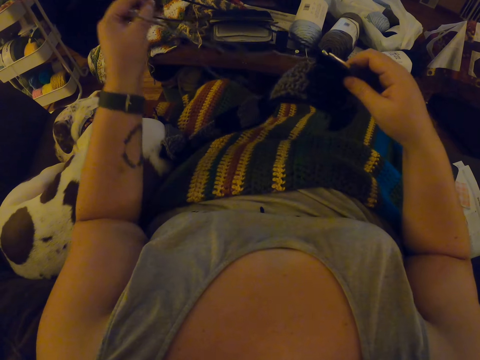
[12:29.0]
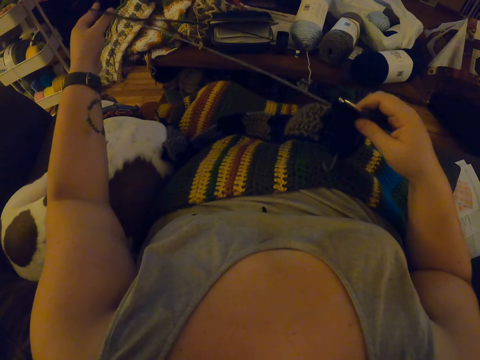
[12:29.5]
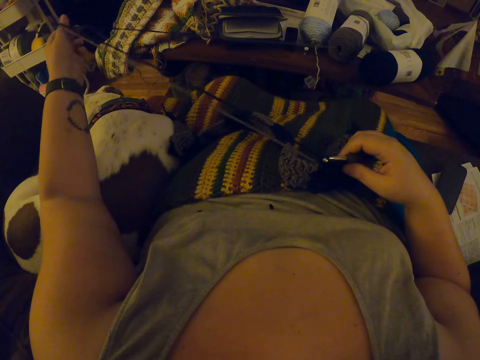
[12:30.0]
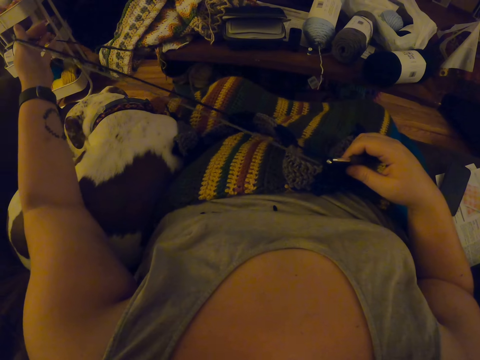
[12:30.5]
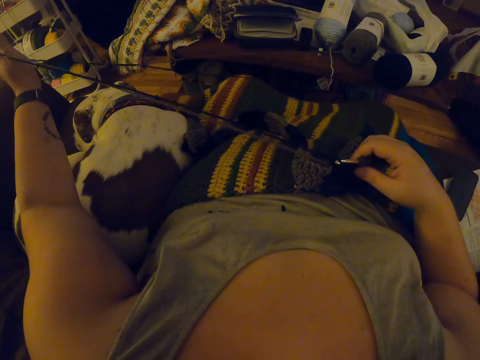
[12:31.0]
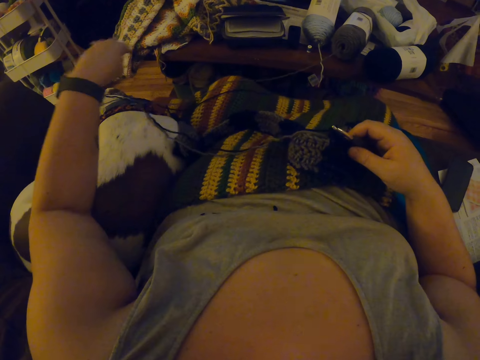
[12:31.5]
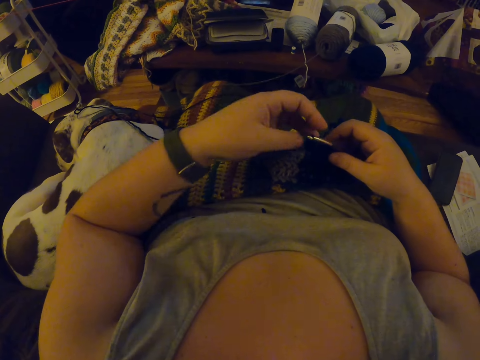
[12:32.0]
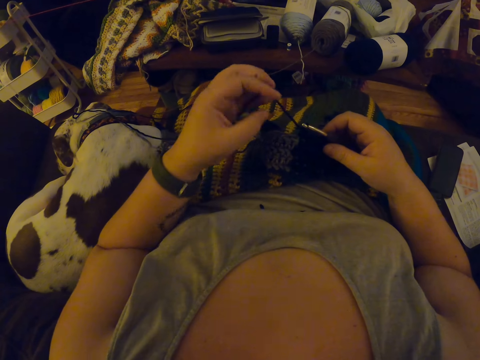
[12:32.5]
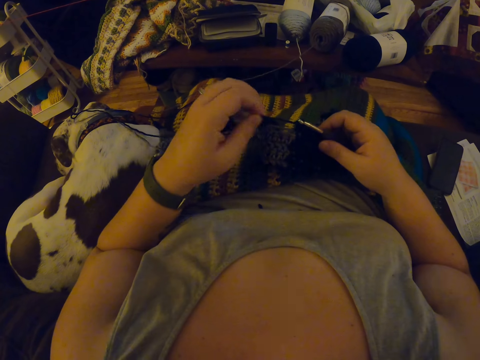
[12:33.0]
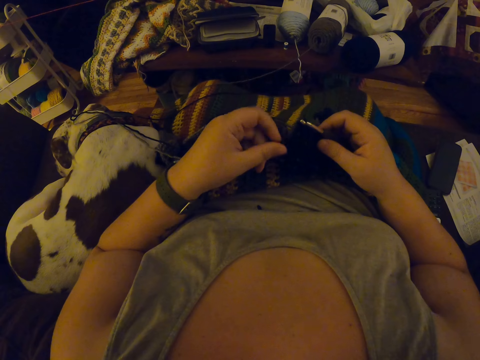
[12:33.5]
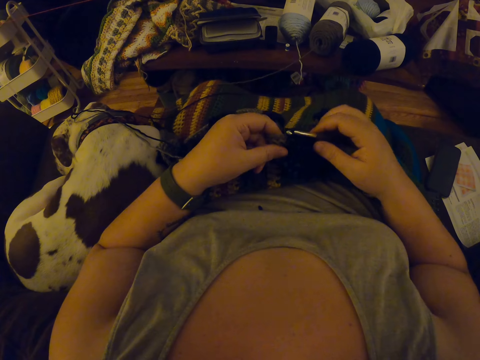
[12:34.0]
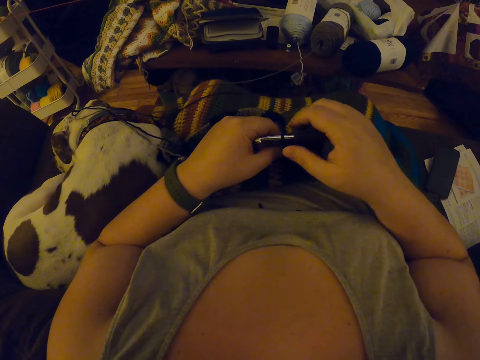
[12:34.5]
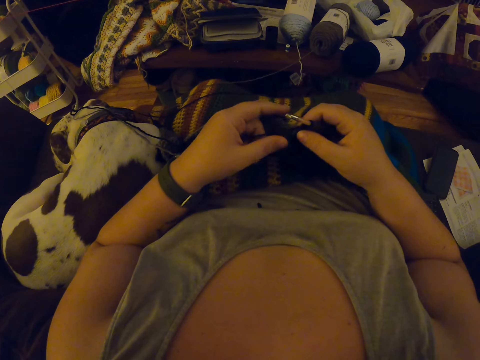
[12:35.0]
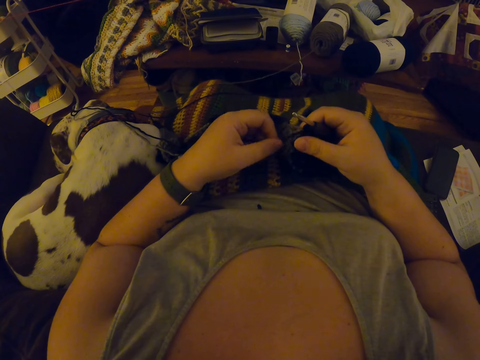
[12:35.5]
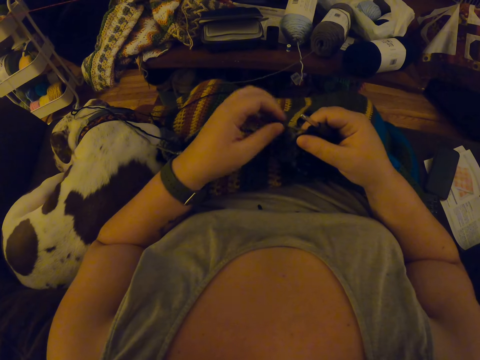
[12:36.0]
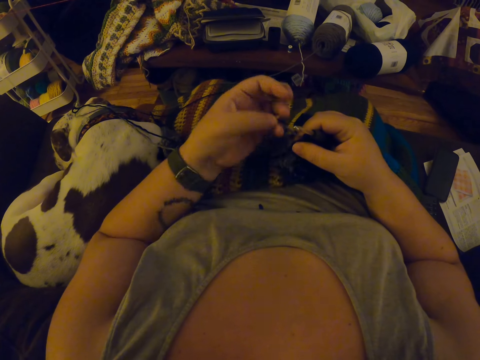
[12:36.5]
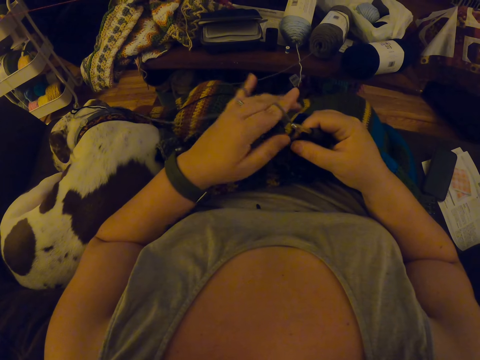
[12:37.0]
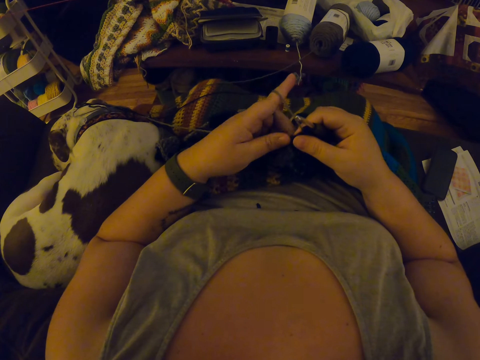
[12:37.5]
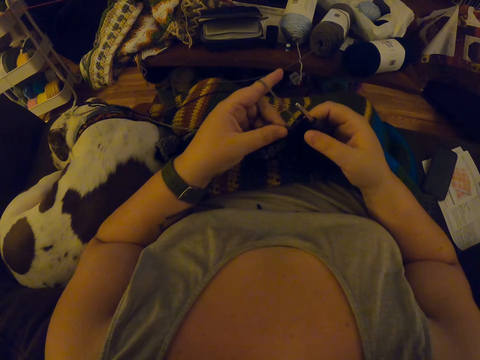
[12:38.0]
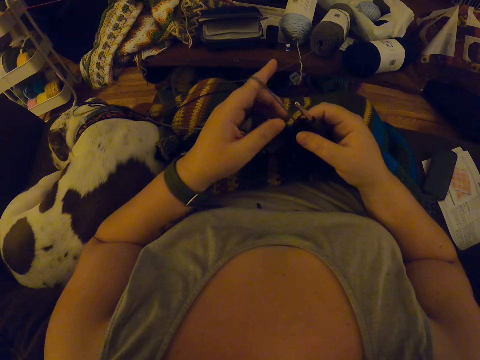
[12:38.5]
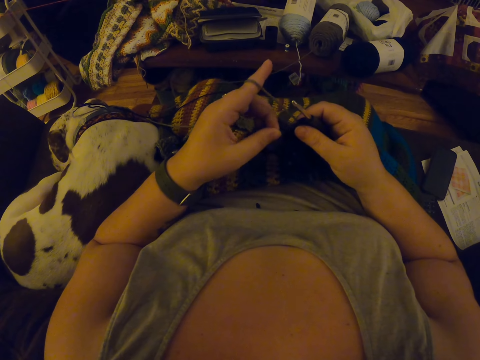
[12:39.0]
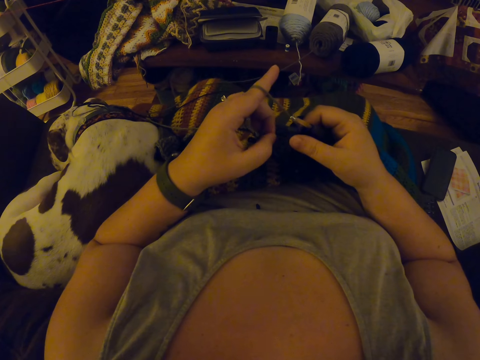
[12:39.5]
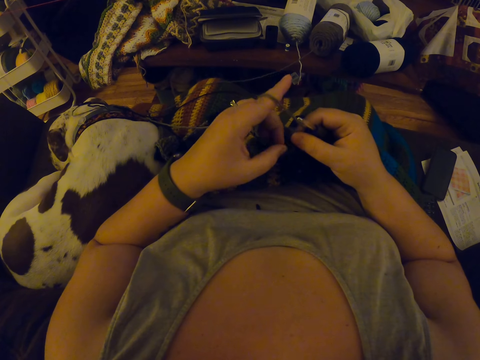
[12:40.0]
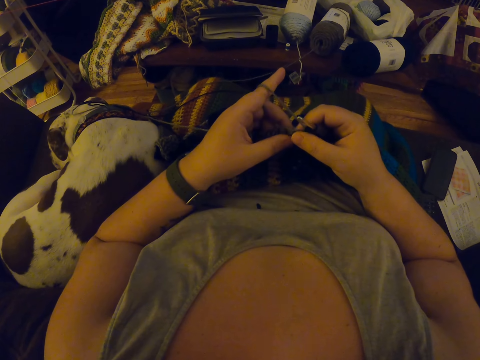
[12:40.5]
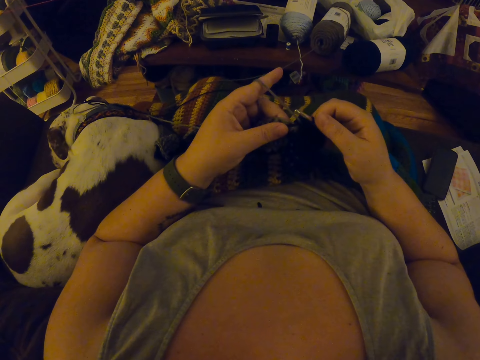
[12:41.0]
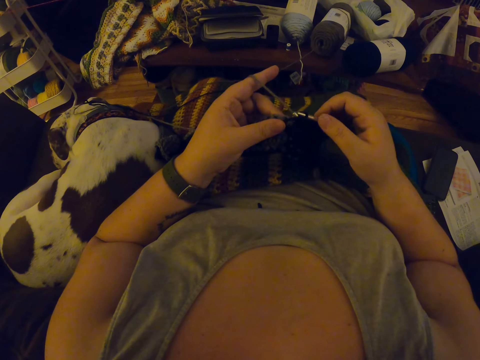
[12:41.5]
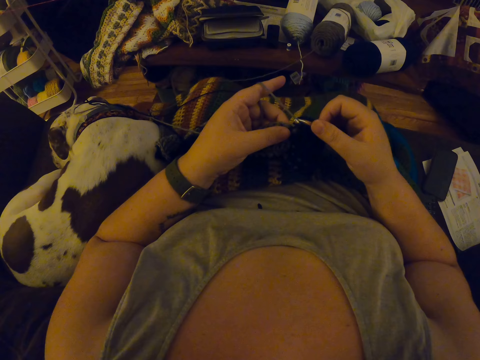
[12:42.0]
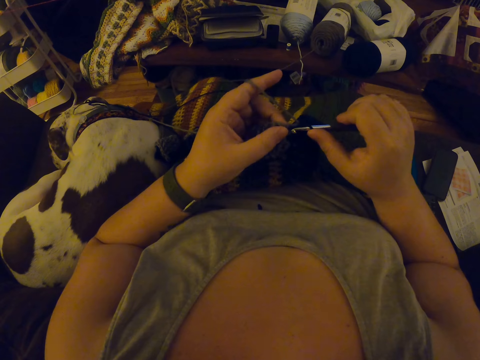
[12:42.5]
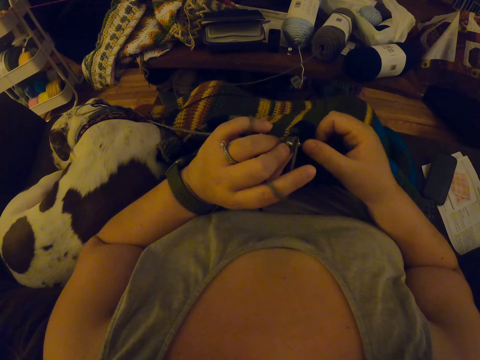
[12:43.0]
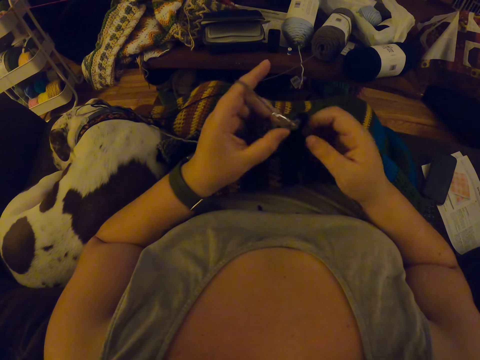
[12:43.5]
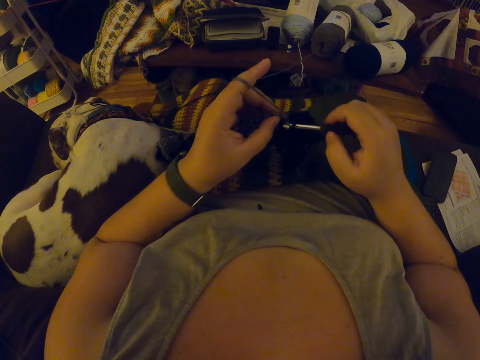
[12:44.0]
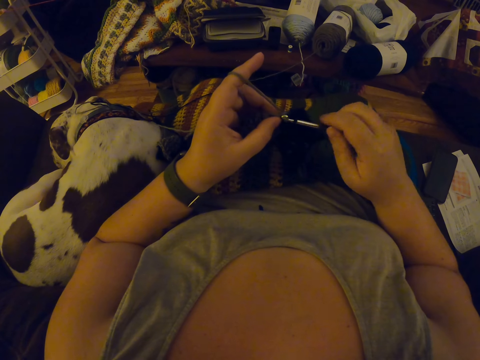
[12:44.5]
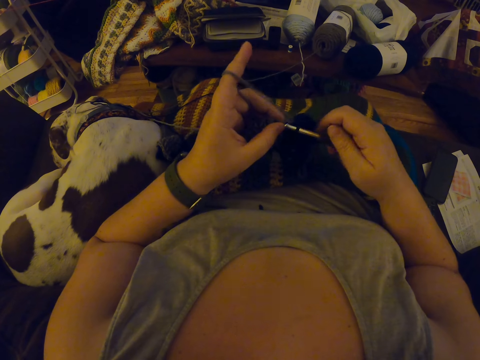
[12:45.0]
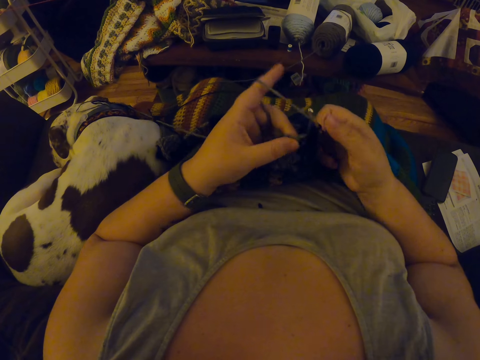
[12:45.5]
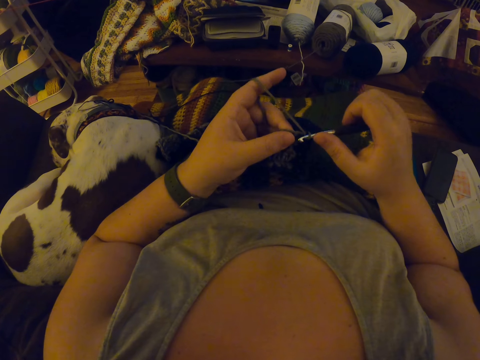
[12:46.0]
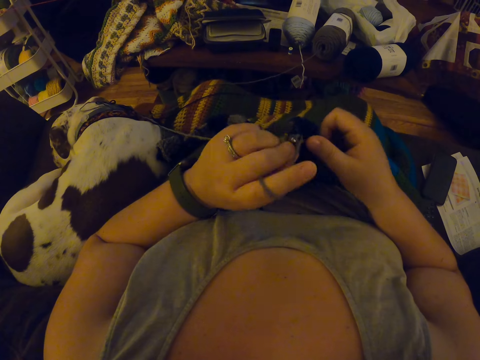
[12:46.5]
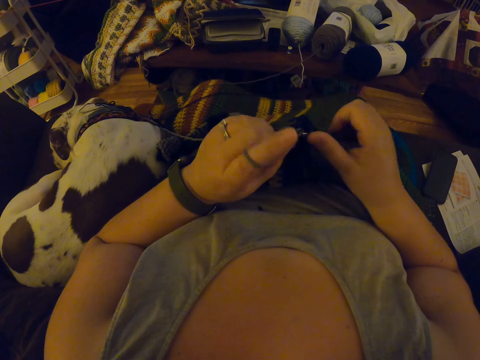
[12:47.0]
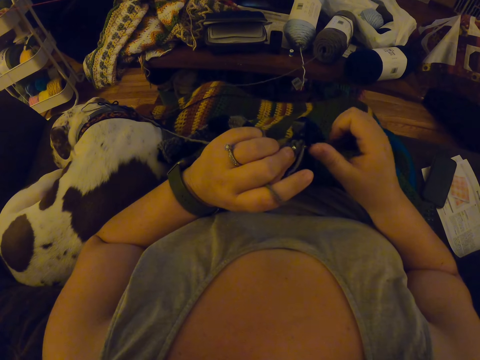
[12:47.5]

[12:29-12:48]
The camera wearer draws the yarns. She straightens the crochet thread. She pulls the crochet thread from the scarf. She rotates the crochet thread on the finger. She hangs the grey yarn on her left index finger. She pulls the crochet thread from the scarf. She crochets the grey yarn with the crochet hook.

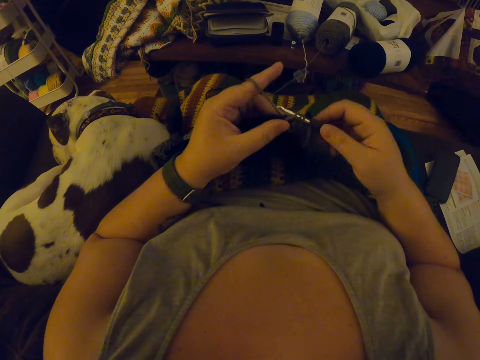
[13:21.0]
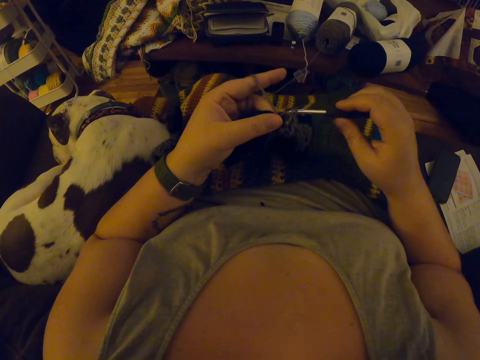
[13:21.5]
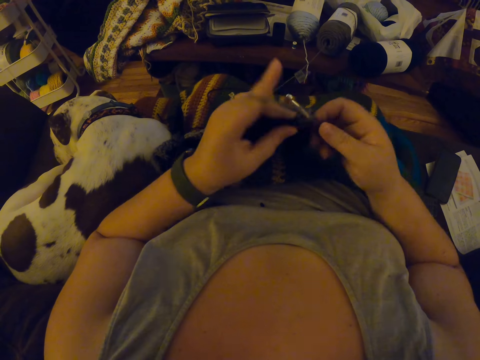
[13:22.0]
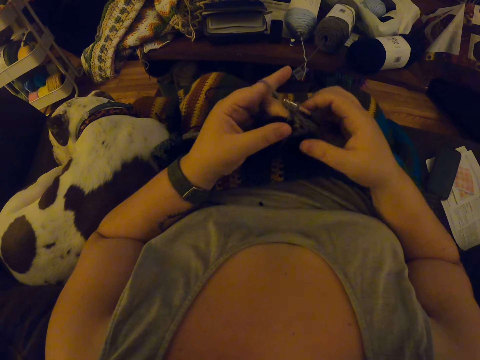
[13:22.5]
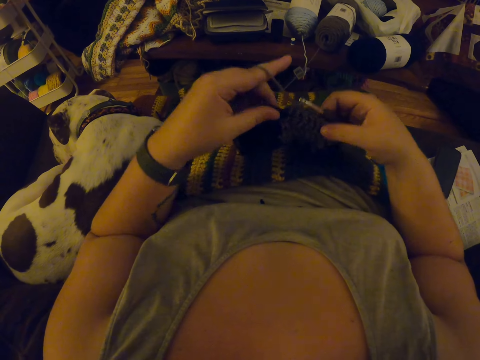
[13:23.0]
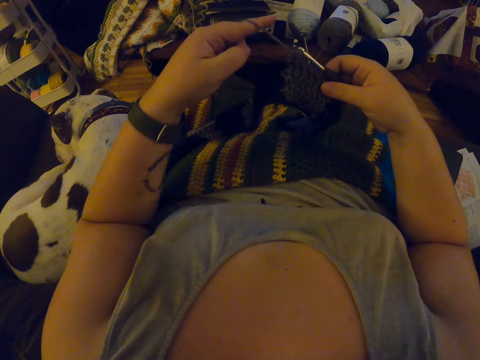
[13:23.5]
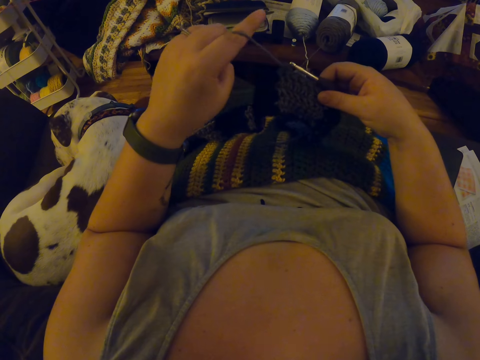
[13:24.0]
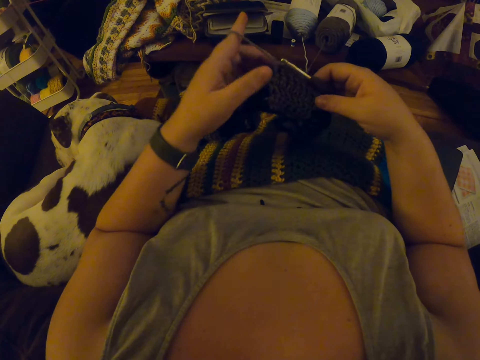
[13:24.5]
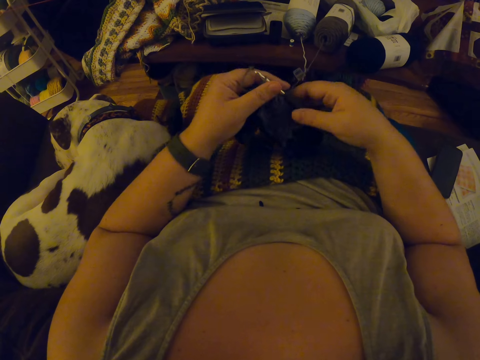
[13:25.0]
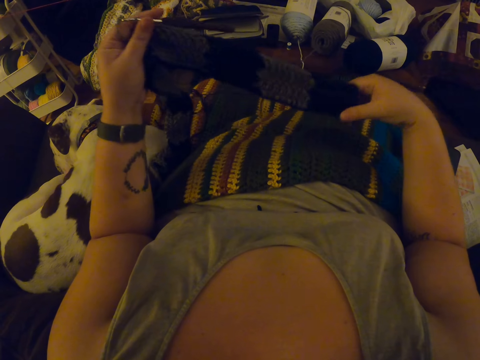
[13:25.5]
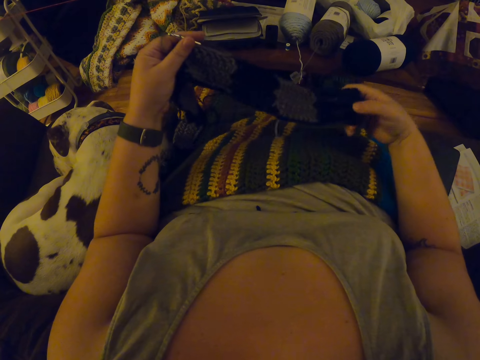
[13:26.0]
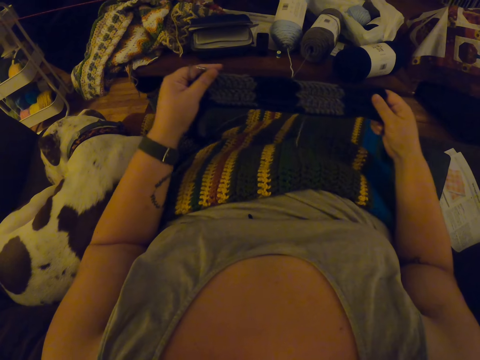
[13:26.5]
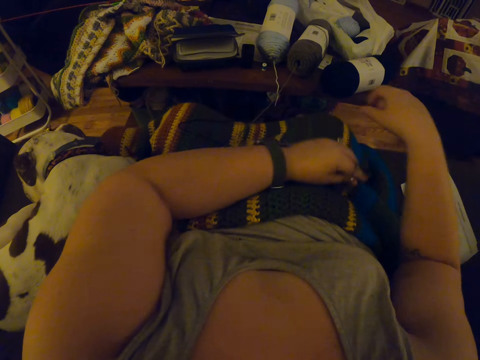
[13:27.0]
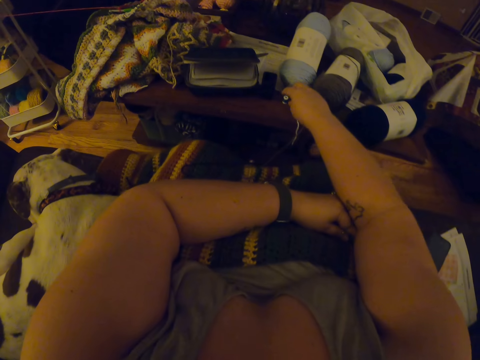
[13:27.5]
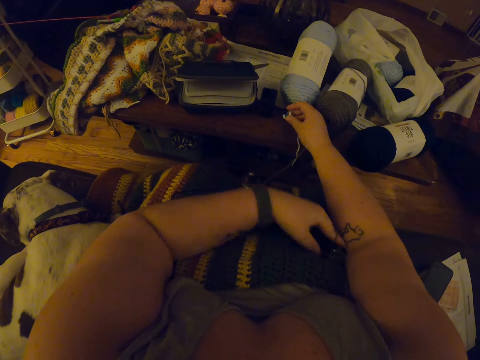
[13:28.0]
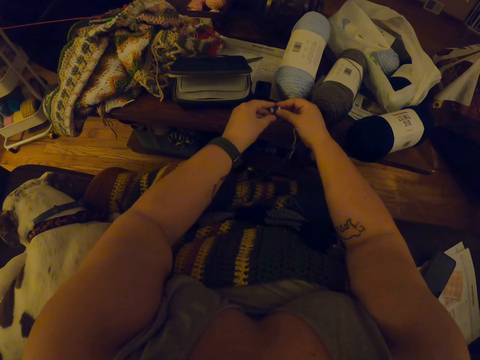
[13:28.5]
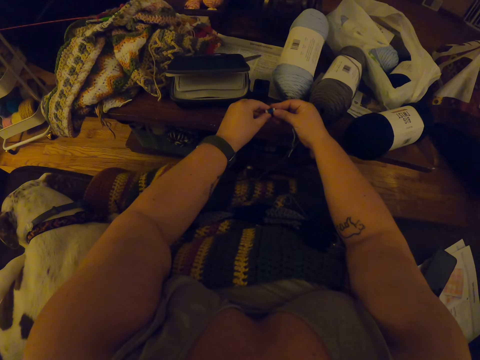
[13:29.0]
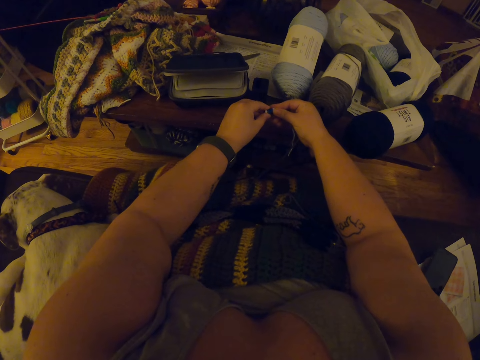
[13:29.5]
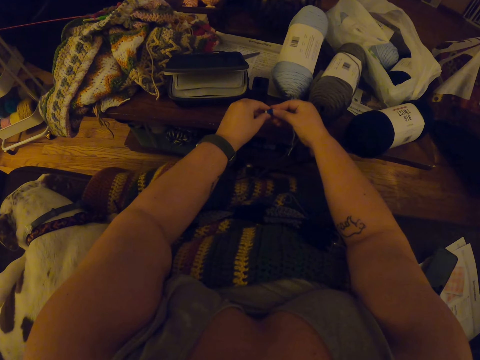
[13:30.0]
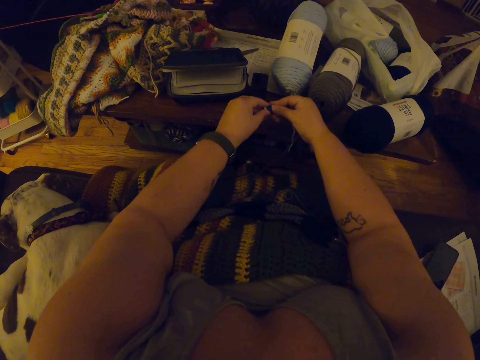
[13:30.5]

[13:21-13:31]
The camera wearer adjusts the crochet. She stretches the scarf and lifts the scarf upwards. She adjusts the crochet thread. She passes the crochet hook to her left hand. She draws the crochet. She stretches the scarf. She drops the crochet on her lap. She picks up a sewing machine thread roller or crochet thread roll on a table before her. She holds the crochet thread roll.
